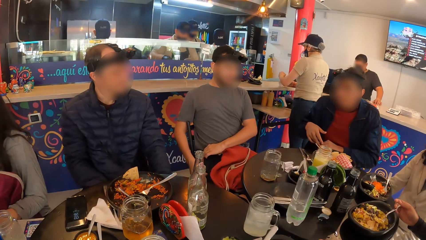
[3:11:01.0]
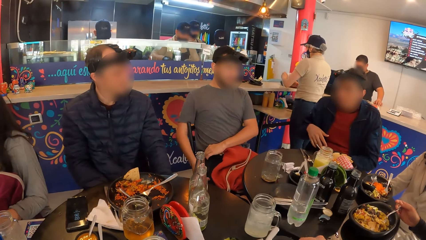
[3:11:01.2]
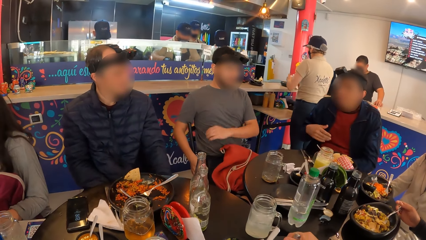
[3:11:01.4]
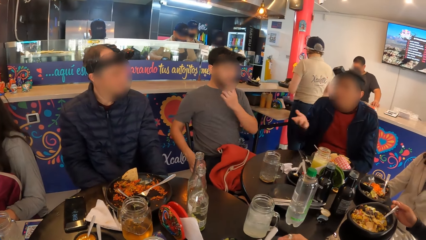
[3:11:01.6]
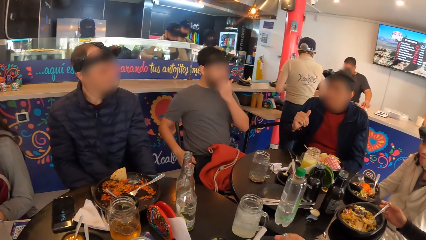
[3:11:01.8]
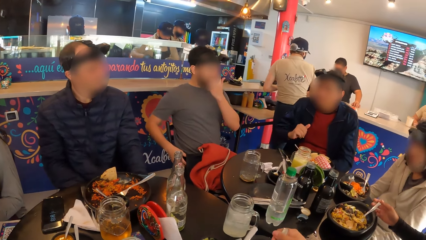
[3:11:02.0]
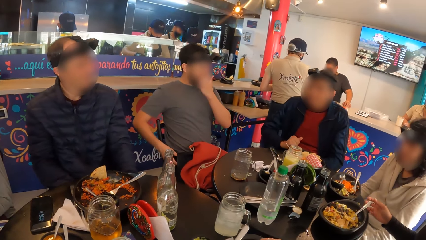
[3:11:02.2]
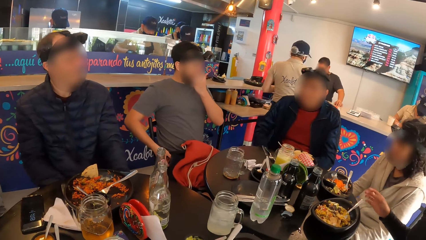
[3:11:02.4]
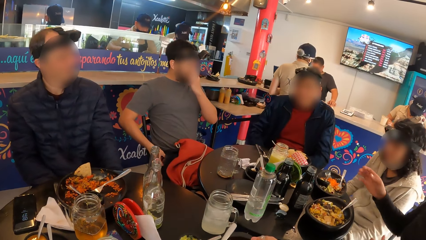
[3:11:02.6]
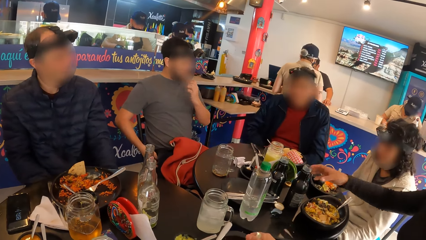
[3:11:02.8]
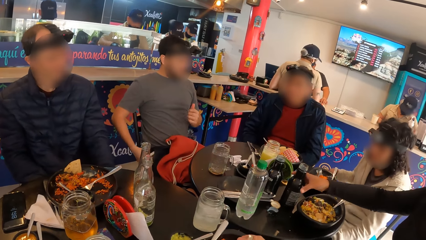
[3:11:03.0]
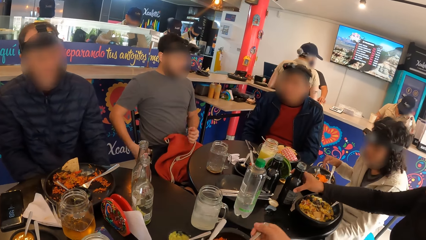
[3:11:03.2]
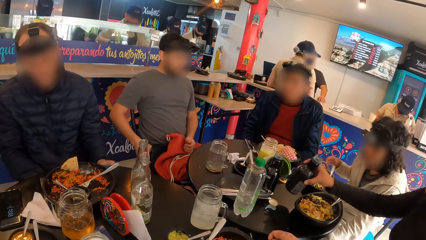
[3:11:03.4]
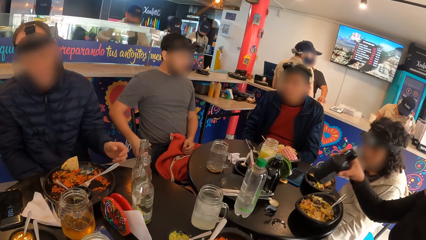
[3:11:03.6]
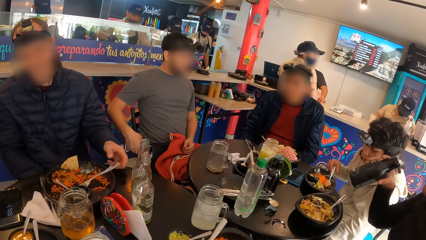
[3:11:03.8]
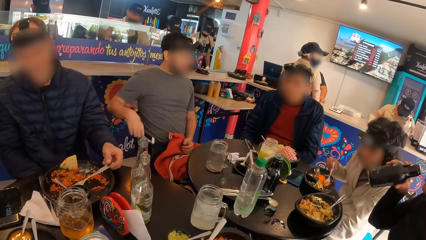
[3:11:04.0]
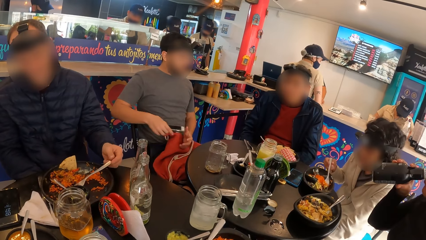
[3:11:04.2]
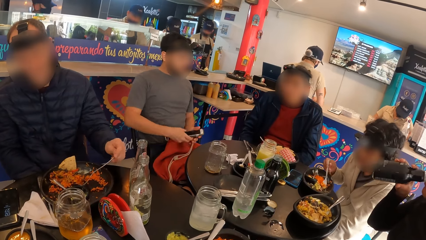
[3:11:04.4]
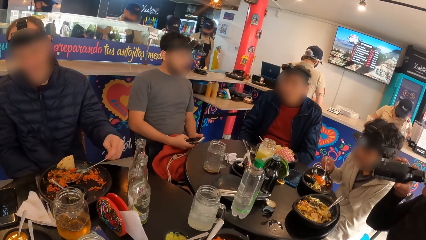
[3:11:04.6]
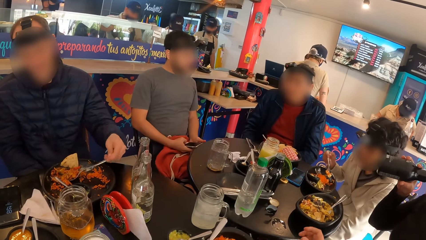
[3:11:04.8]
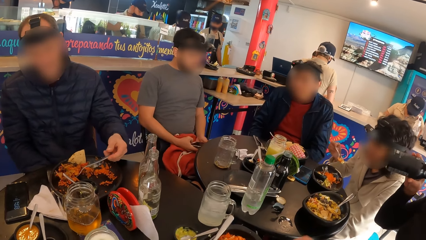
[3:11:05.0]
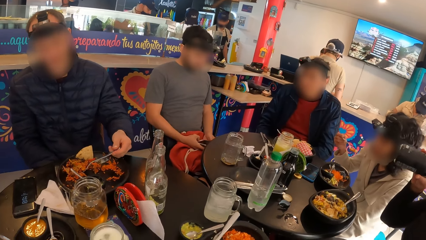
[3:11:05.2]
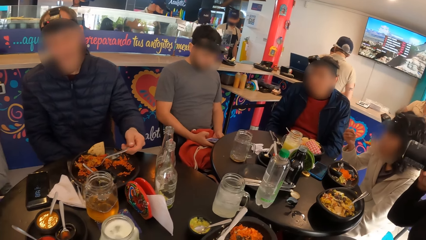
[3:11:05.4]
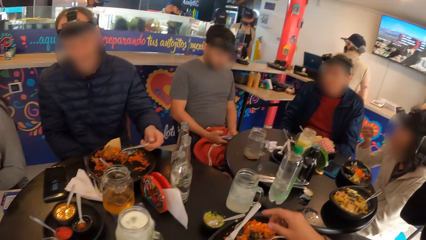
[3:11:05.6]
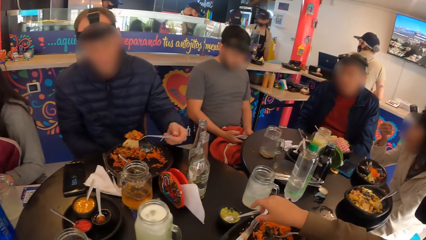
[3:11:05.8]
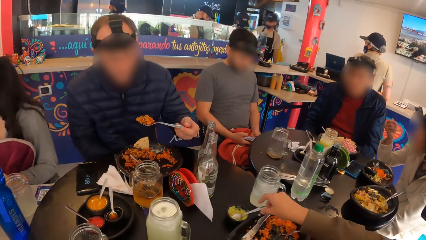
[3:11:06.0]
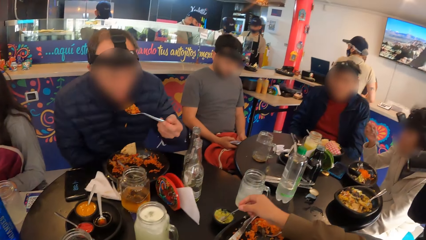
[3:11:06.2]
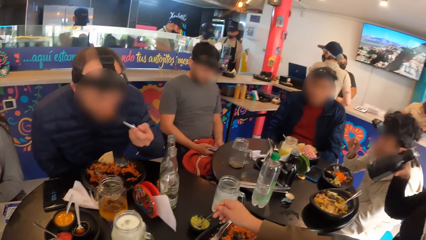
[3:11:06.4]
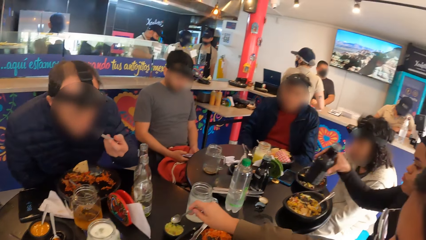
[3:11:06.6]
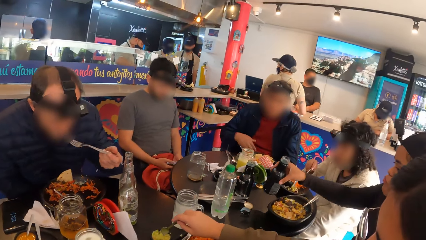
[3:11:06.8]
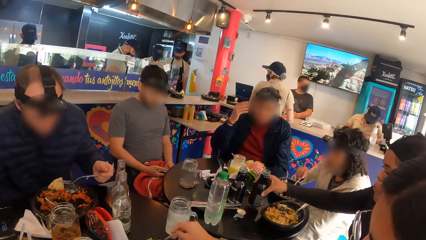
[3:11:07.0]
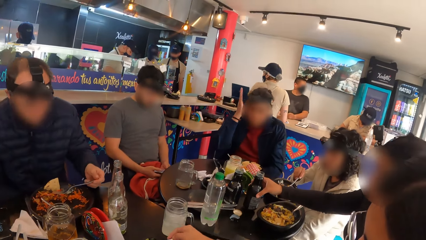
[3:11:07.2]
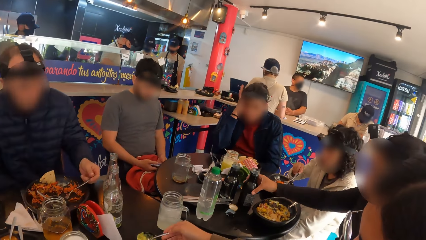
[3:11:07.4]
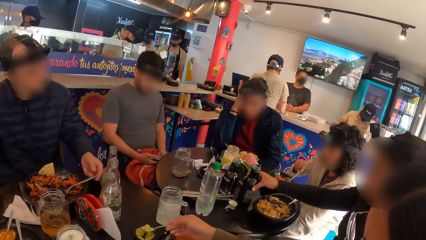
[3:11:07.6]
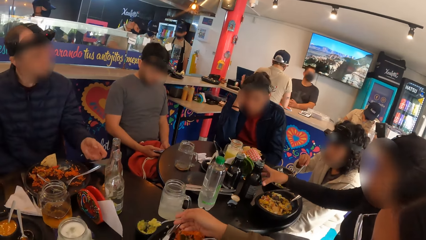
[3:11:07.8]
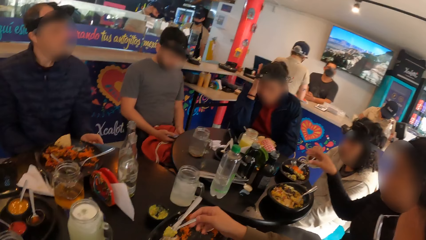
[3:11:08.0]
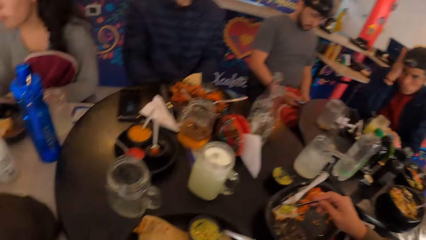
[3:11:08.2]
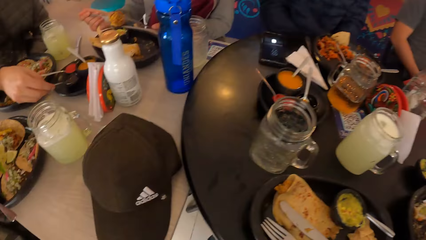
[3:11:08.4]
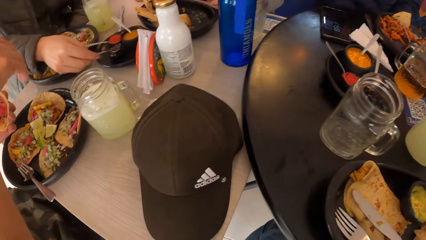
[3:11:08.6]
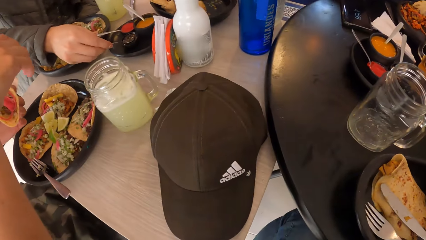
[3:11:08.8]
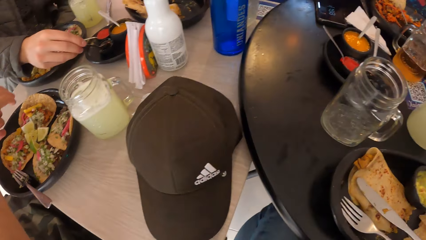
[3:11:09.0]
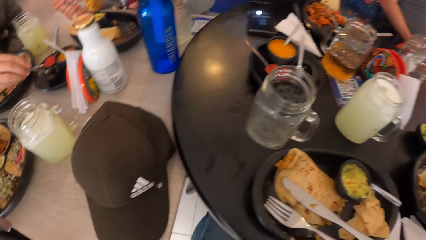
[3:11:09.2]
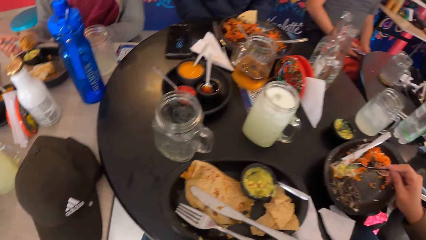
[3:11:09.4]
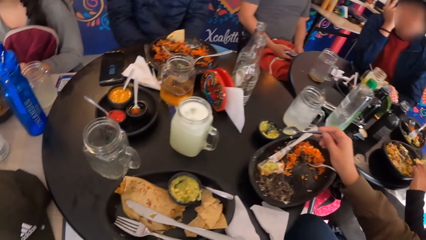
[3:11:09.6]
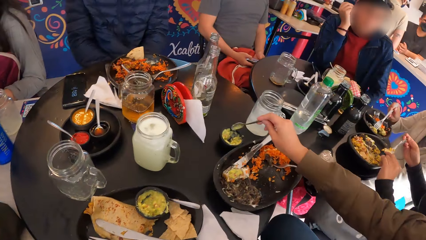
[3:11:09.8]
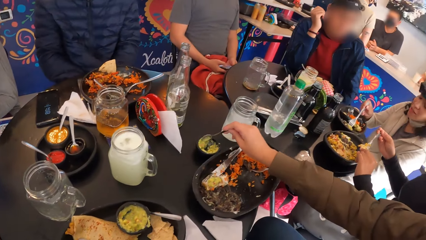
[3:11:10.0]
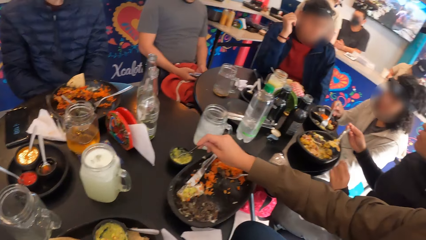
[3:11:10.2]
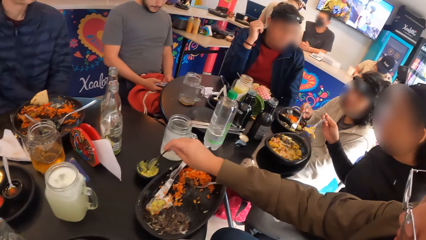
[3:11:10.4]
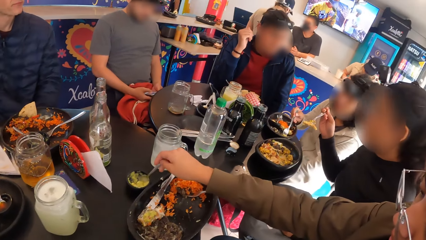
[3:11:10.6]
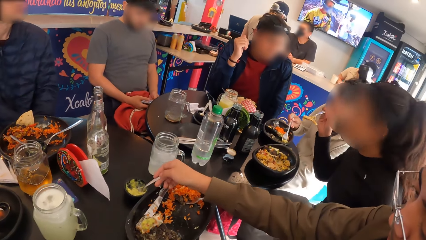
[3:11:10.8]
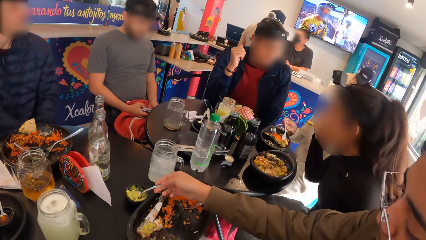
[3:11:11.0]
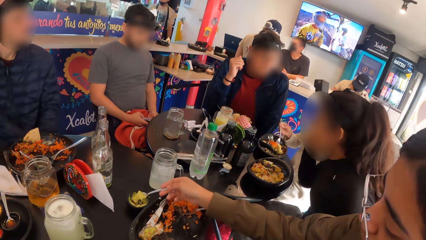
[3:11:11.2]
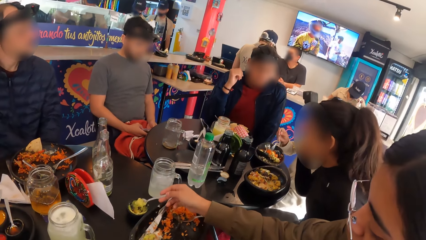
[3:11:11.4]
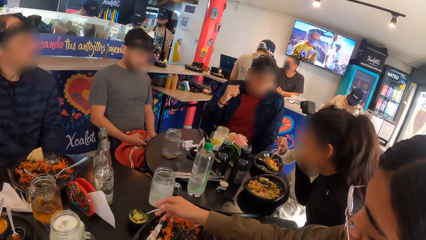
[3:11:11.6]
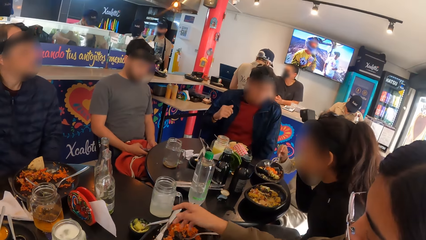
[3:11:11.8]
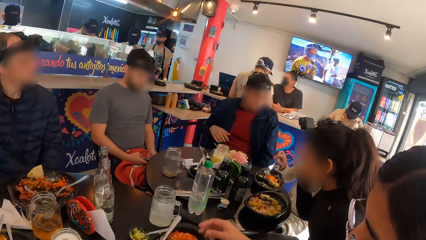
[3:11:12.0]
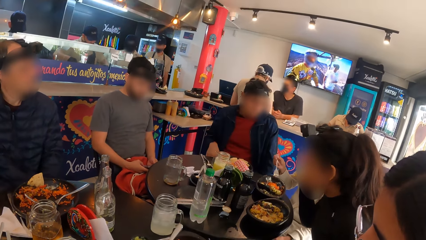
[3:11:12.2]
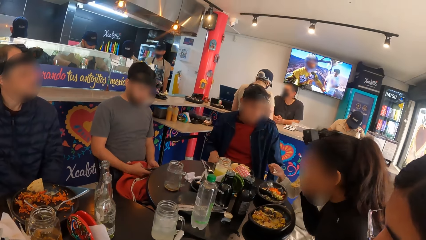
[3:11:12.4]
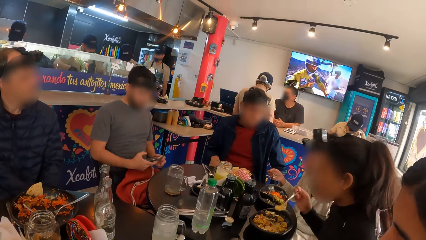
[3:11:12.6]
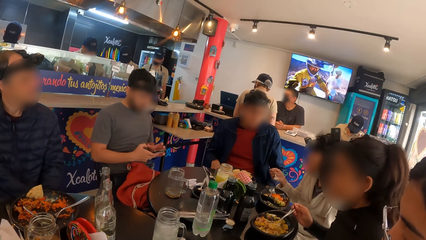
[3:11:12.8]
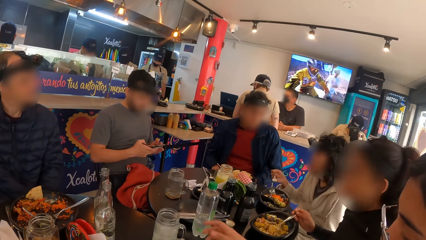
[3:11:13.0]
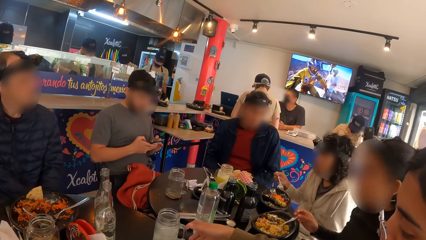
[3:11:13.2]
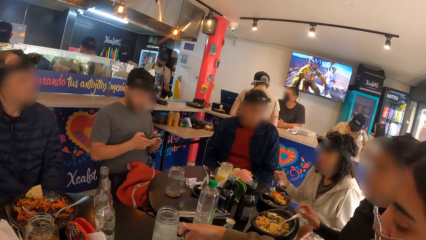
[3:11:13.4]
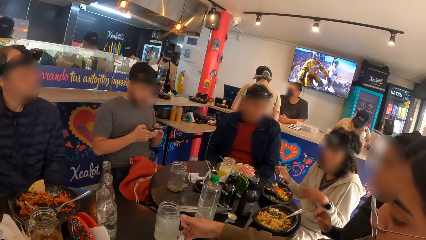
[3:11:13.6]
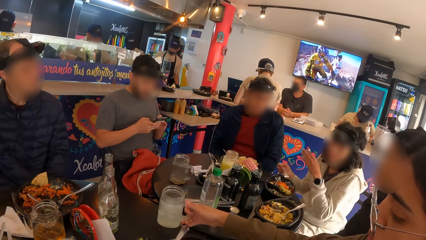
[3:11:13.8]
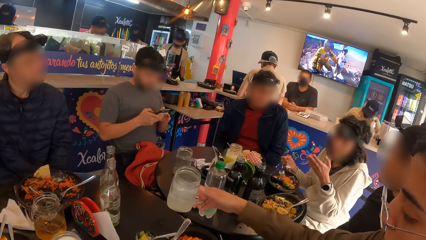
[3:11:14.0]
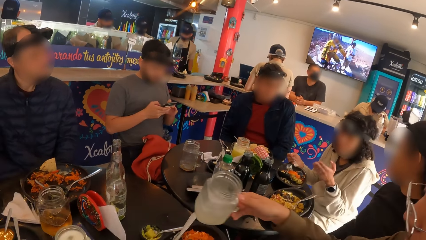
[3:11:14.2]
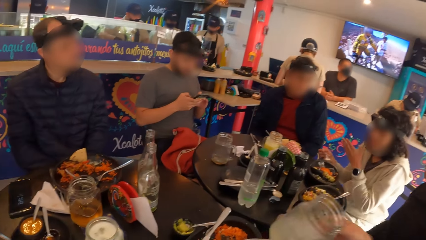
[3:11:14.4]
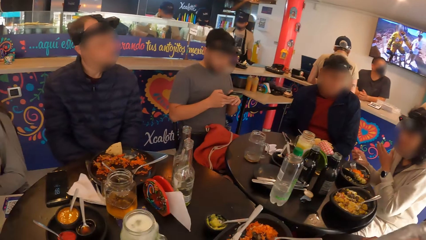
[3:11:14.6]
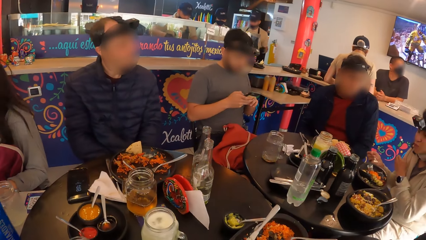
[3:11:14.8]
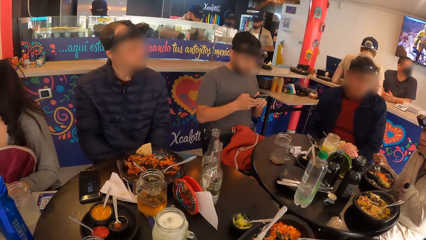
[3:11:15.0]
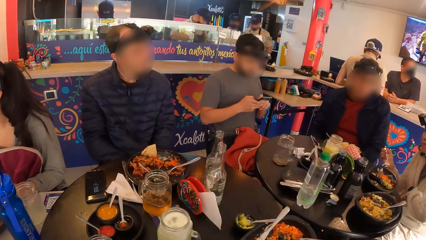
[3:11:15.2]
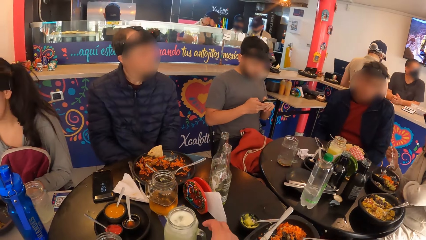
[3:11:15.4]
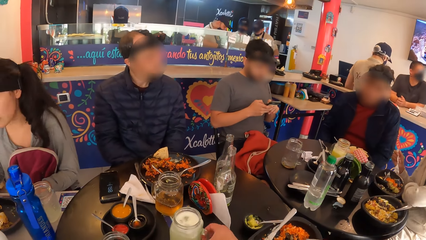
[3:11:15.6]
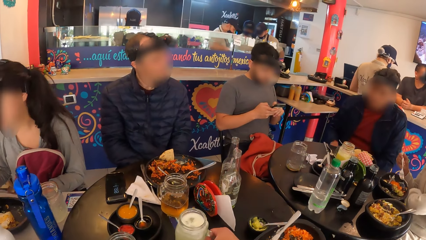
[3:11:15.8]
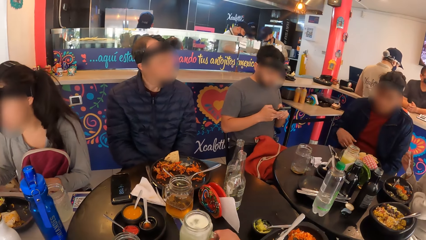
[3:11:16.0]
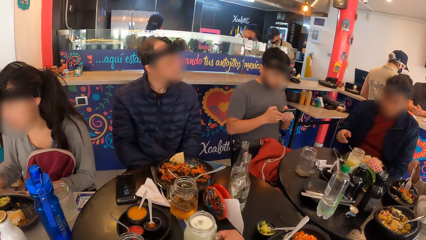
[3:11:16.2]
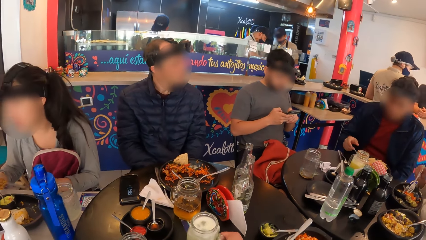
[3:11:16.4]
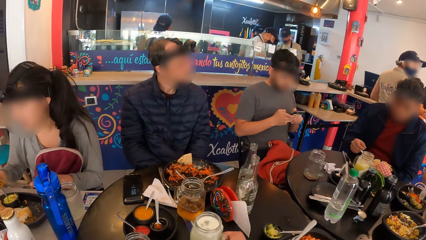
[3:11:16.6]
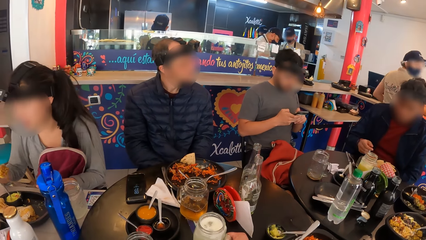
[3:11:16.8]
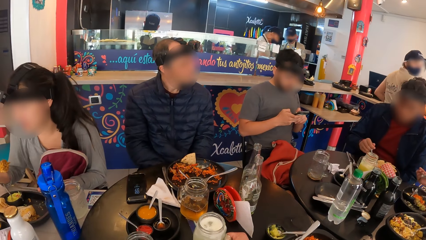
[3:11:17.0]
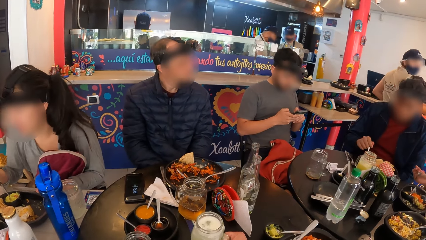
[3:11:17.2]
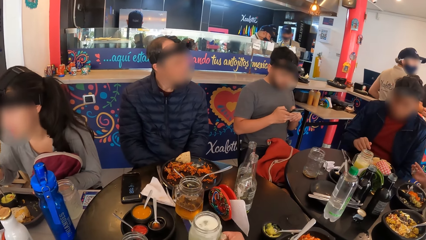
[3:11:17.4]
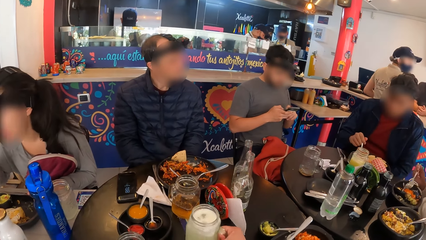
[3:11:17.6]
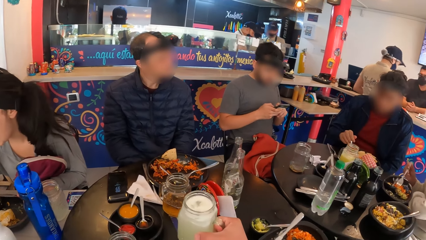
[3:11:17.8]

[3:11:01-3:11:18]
A man touches his face with his left hand. He takes out a phone from his trouser pocket with his right hand. A woman takes the bottle of drink from the table with her right hand. She drinks from the bottle of drink in her right hand. Another man takes rice from the plate with the fork in his left hand. The first man operates the phone with both hands. Another woman takes rice from the plate with the fork in her right hand. She eats the rice with the fork in her right hand. The second man eats the rice with the fork in his left hand. The first woman drops the bottle of drink on the table with her right hand. A third man holds his head with his right hand. A fourth man holds a spoon of sauce with his right hand. A third woman takes sauce from the sauce bowl with the spoon in her right hand. The first woman eats the taco piece with the fork in her right hand. The second woman takes rice from the plate with the fork in her right hand. The third woman takes the drink from the table with her right hand. The camera wearer takes the cup of drink from the table with his right hand. A fourth woman eats the rice with the fork in her right hand. The third man moves the rice in the plate with the fork in his right hand.
